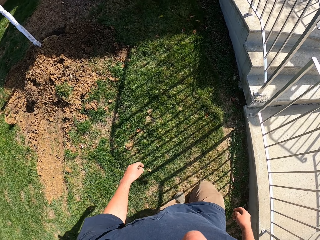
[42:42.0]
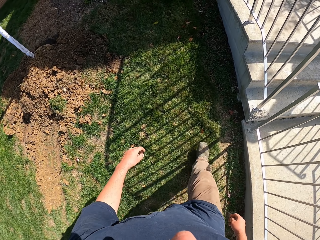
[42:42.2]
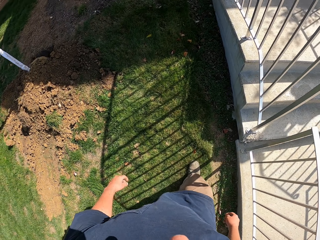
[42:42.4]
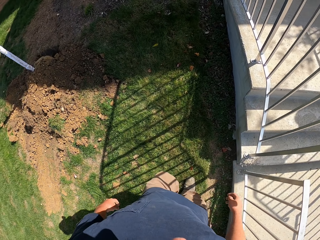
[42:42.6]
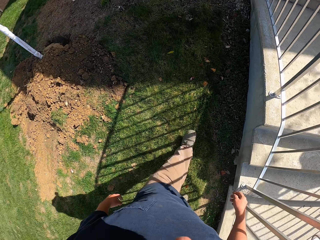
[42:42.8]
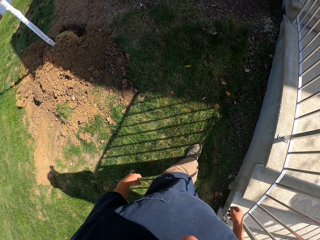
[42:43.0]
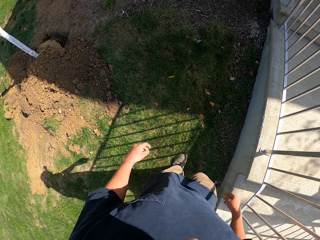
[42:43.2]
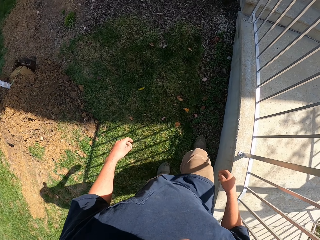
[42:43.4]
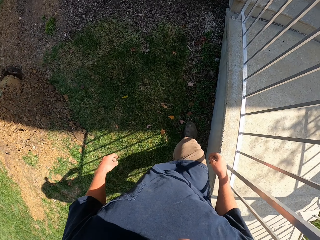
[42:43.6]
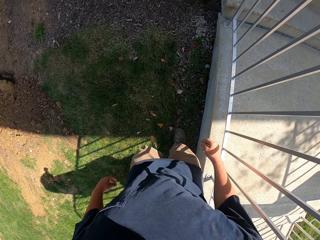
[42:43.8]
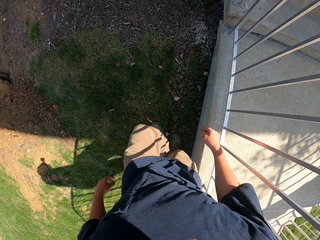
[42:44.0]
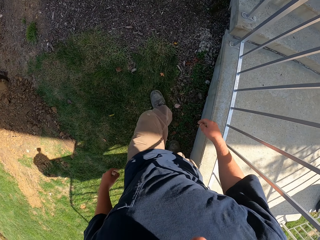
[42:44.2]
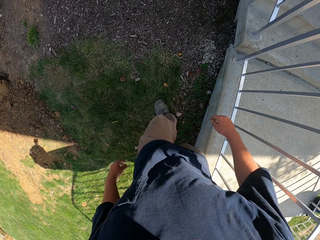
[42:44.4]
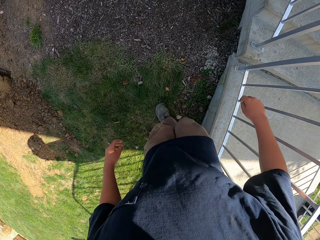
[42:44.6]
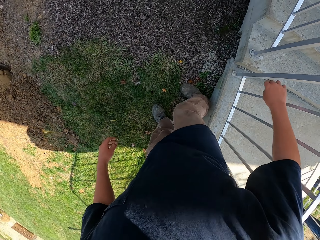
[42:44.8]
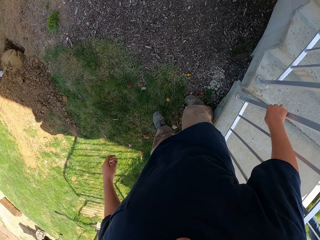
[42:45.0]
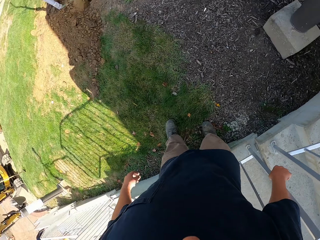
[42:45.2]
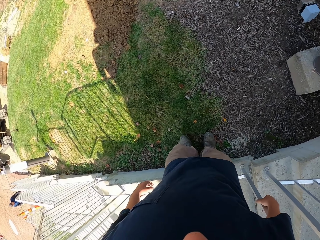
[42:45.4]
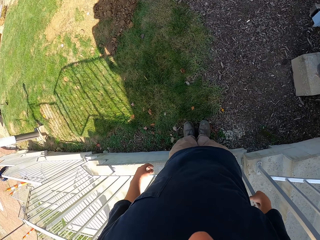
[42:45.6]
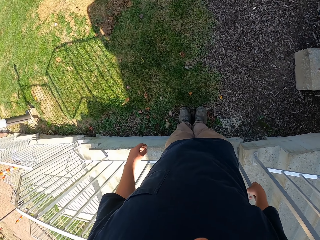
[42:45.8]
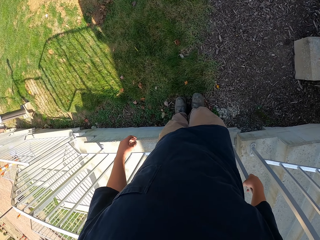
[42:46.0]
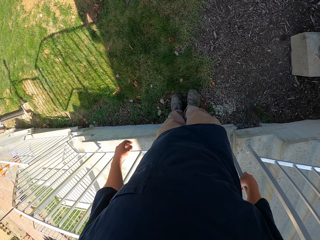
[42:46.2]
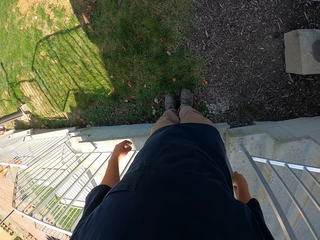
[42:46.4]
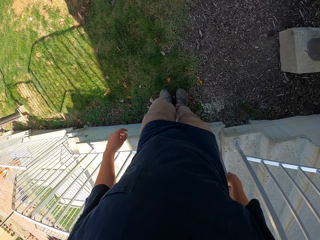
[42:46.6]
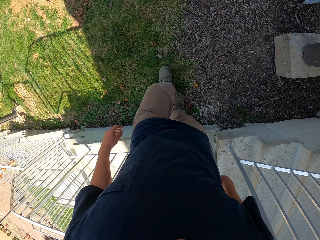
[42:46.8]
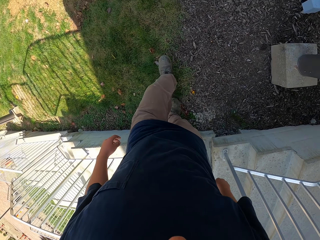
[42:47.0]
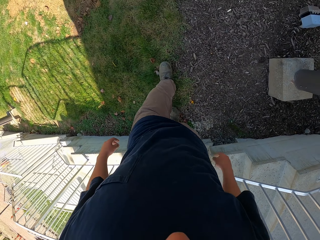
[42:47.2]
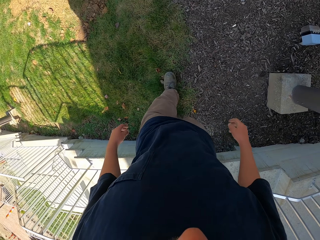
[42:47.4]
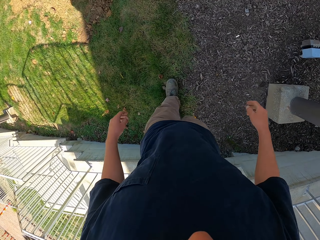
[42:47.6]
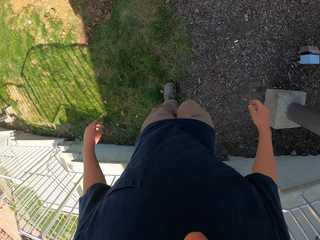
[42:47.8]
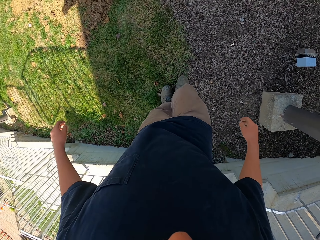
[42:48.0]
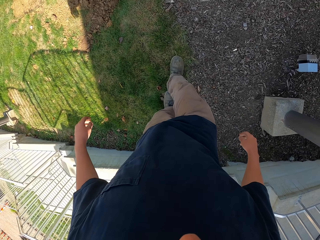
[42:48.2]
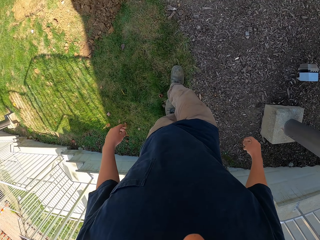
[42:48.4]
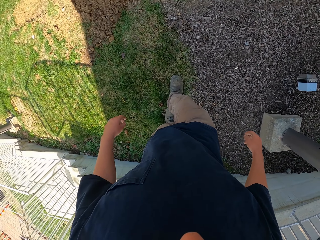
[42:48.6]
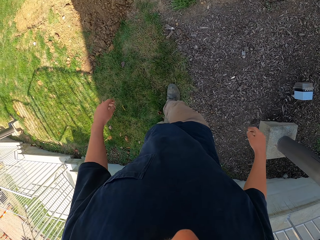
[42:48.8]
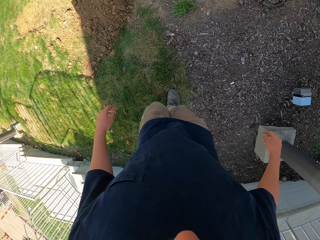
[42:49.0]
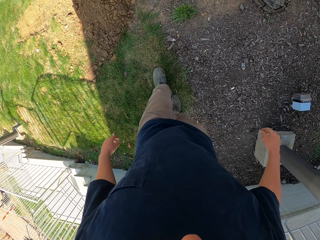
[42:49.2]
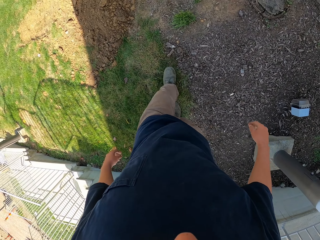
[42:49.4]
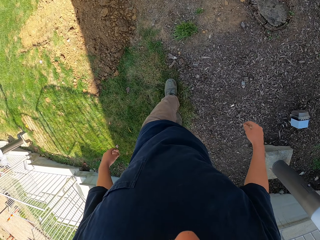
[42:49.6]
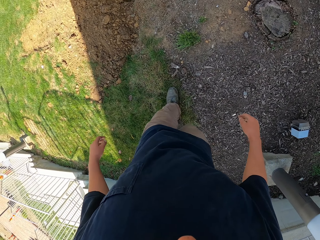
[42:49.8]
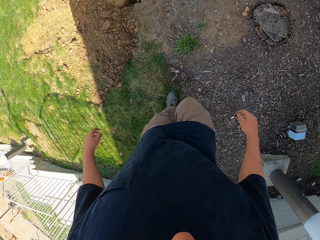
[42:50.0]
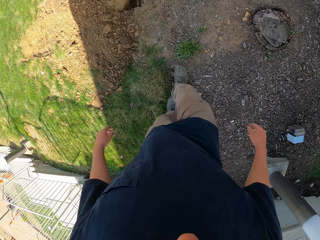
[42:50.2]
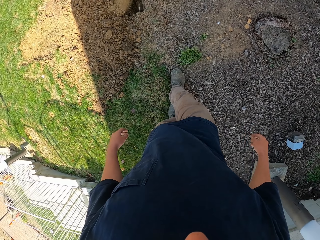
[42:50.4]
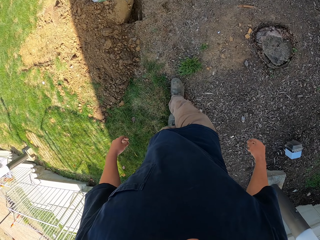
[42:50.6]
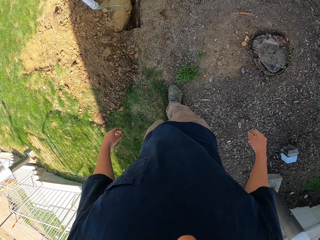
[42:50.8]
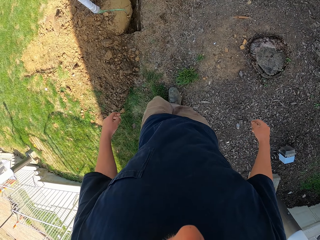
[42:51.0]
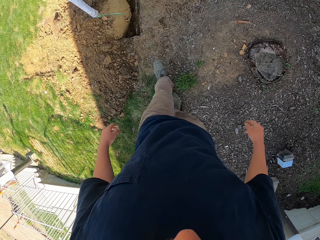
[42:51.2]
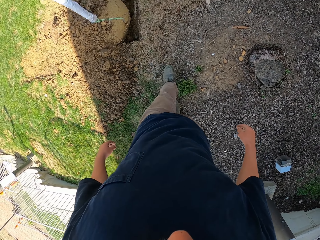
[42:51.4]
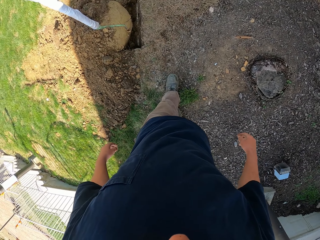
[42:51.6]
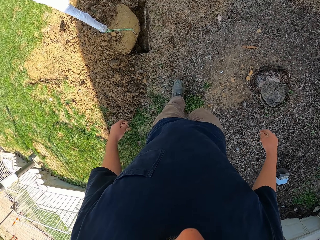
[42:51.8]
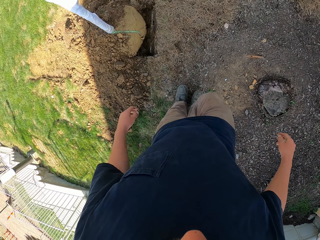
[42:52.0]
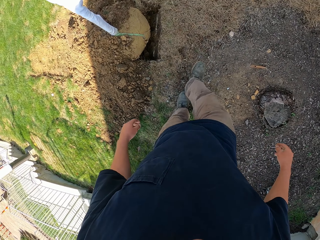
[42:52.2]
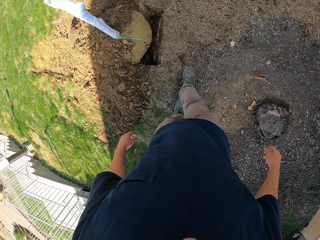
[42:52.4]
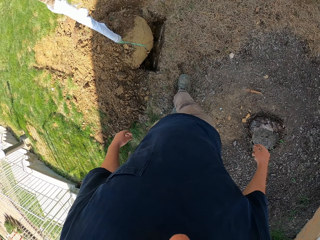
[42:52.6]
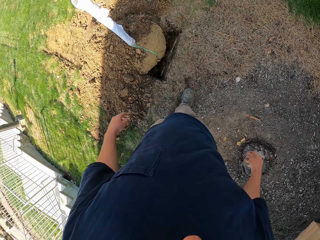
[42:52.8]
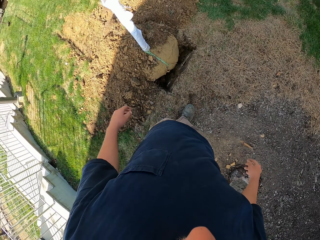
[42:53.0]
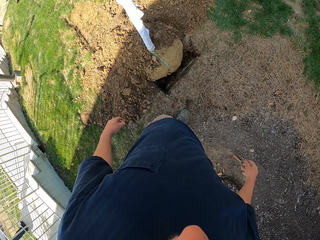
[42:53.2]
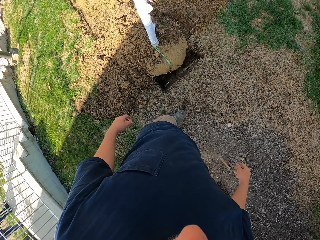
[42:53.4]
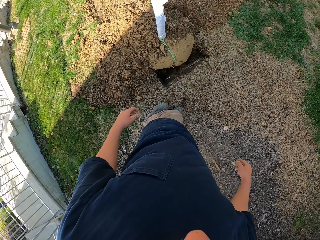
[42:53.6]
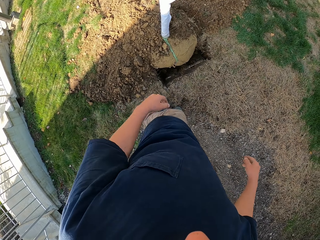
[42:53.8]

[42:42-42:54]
The camera wearer holds the staircase barrier. They stop. They touch the iron baluster with the right hand. They count footsteps. They walk.

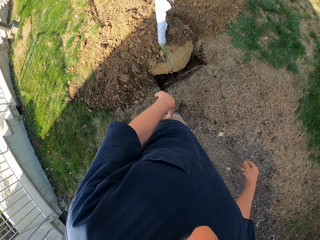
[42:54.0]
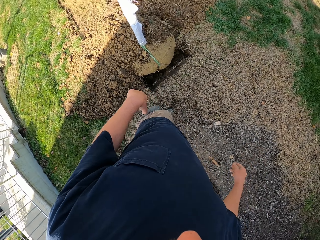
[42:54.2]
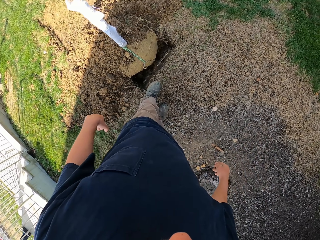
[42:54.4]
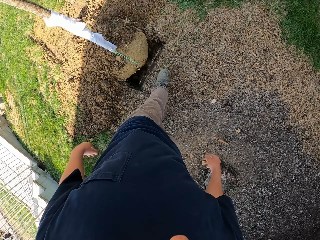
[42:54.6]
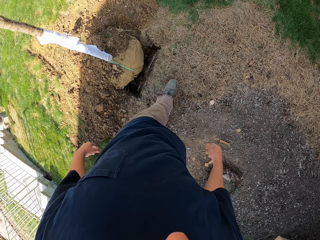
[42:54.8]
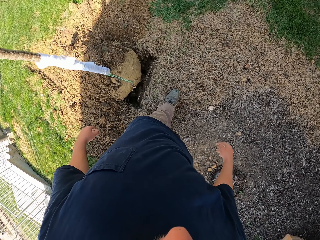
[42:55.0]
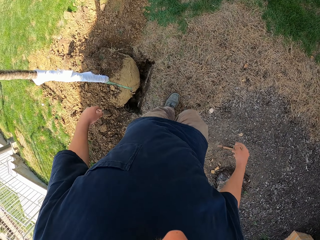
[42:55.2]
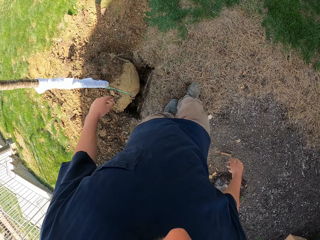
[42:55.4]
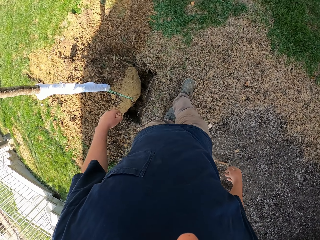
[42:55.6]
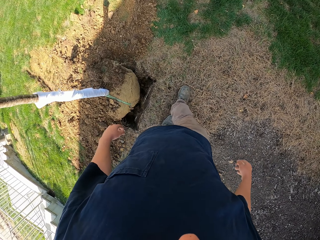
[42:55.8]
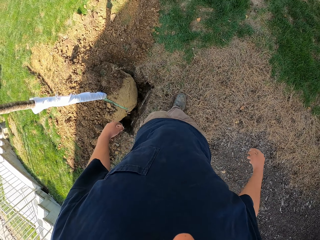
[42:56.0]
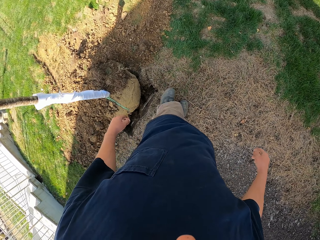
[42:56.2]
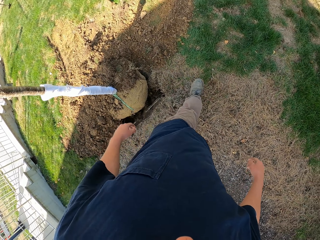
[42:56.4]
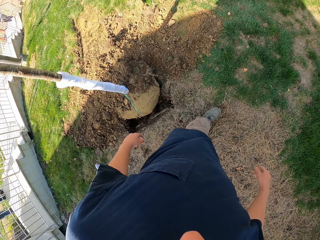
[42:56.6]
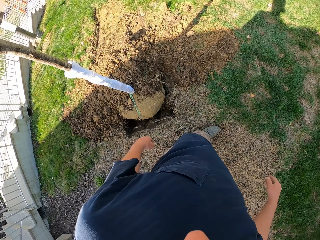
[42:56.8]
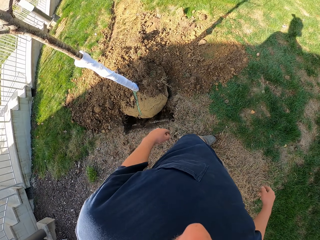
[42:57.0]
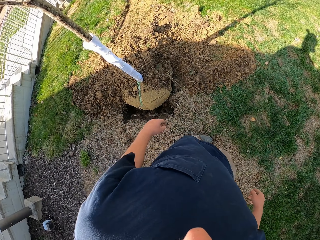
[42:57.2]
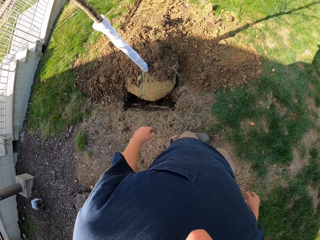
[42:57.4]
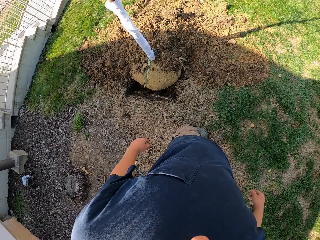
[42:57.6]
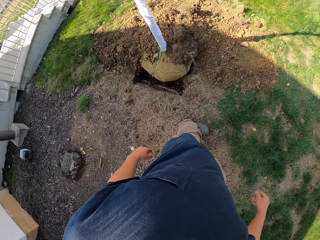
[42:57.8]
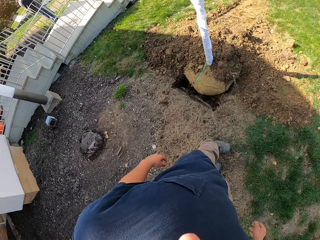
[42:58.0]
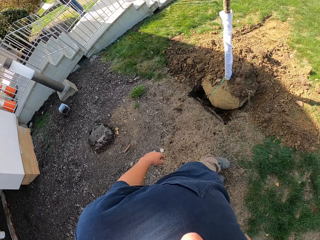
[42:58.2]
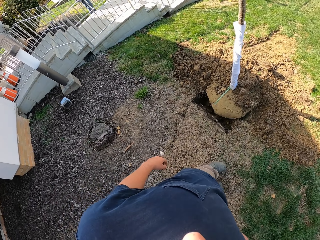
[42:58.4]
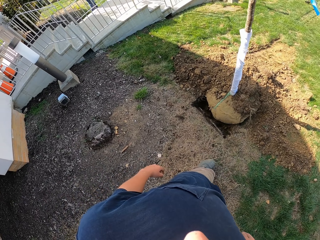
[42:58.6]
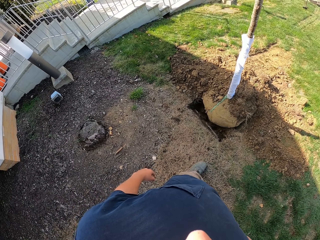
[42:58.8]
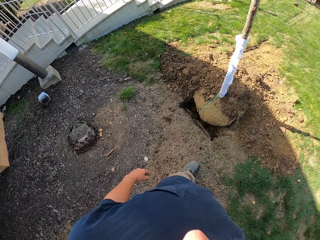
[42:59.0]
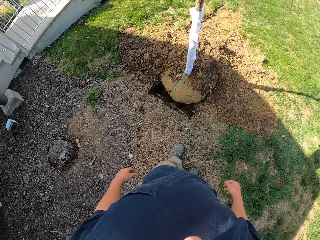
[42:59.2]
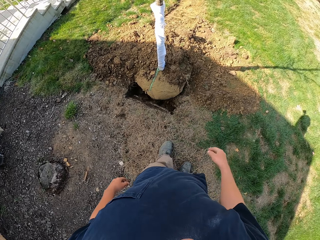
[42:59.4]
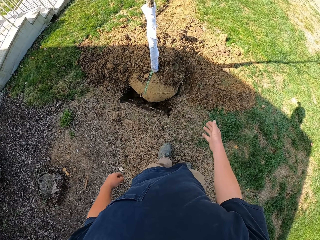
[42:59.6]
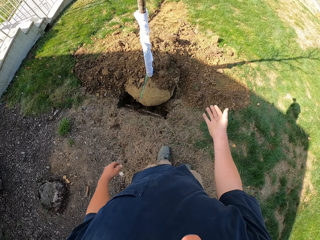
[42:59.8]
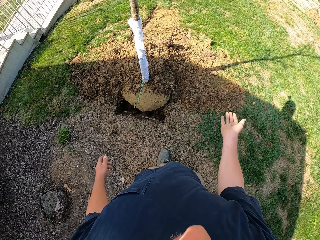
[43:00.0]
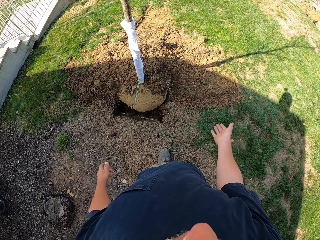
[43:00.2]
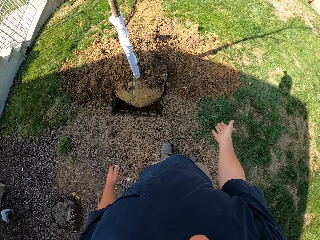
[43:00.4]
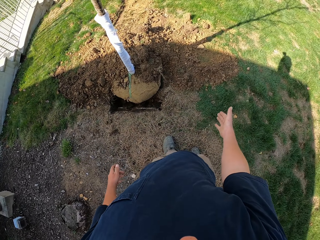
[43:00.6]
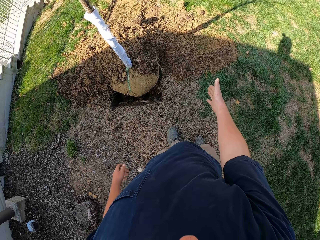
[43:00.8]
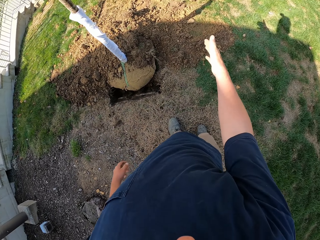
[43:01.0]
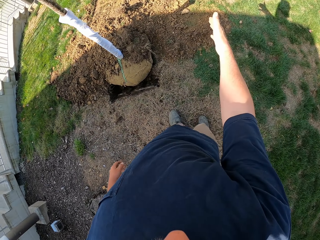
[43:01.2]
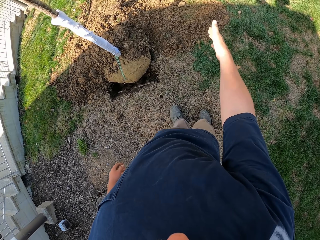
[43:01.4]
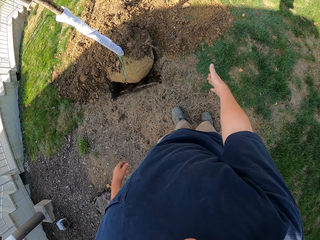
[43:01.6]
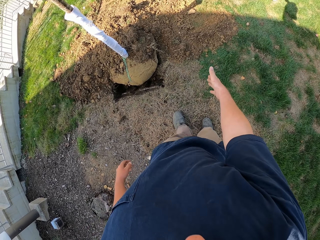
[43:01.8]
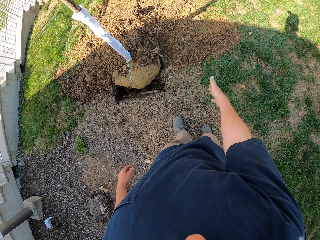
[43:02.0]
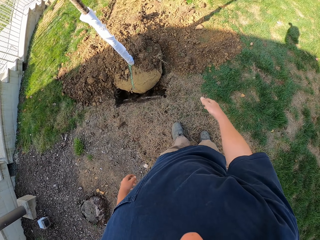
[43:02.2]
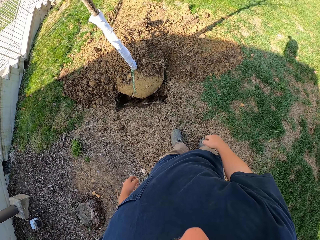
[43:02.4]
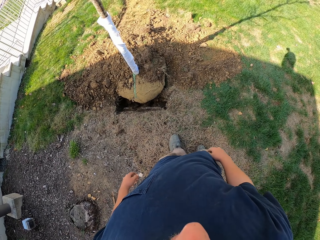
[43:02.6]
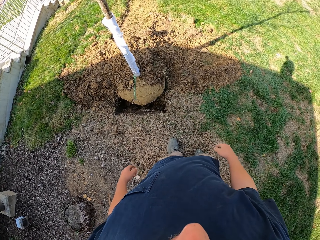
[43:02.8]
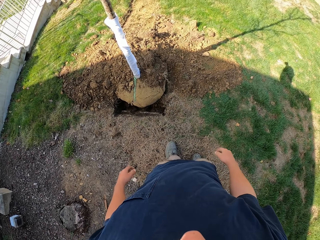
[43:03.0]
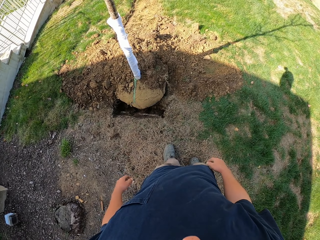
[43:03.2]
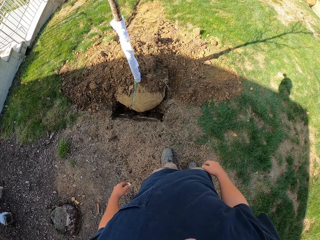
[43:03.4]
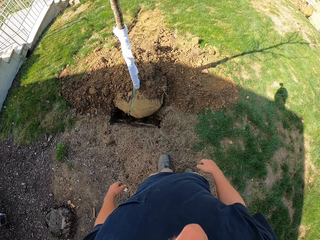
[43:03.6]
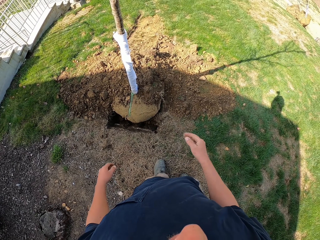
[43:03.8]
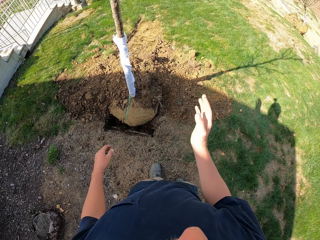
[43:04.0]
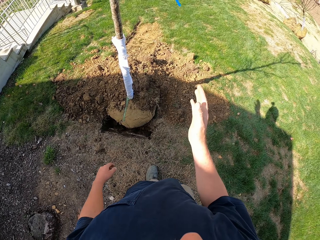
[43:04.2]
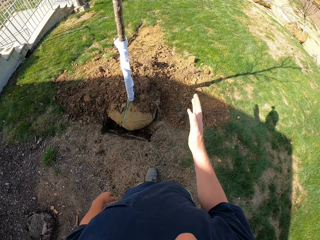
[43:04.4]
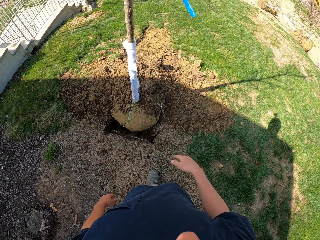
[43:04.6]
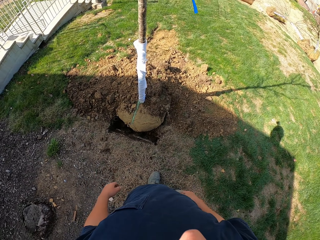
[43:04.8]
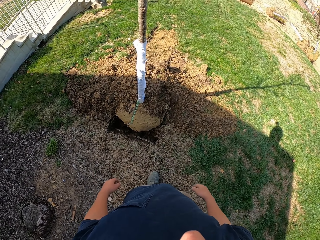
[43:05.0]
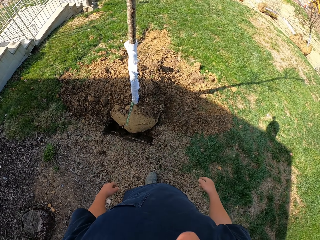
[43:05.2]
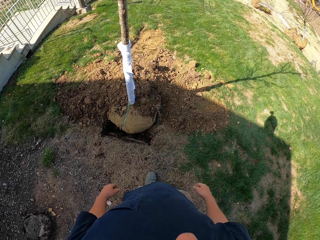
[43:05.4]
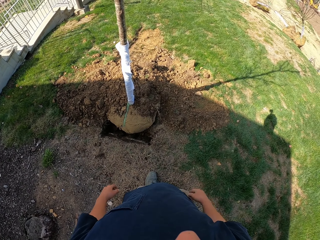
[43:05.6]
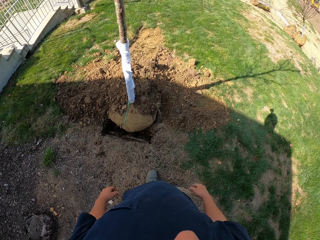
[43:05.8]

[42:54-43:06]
The camera wearer moves a hand. They look around. They move a hand.
